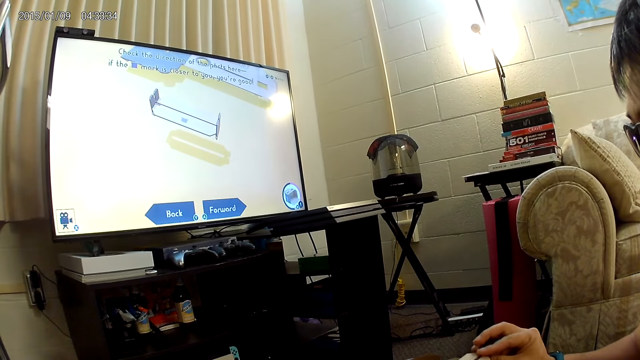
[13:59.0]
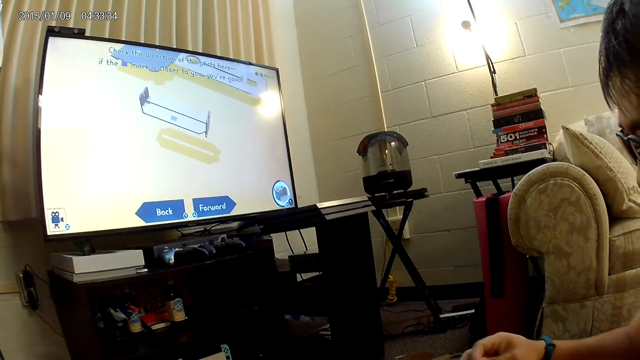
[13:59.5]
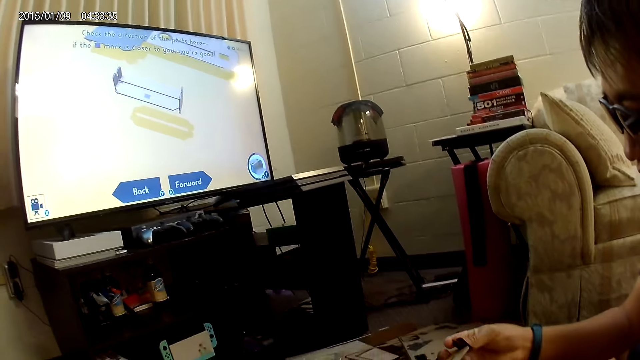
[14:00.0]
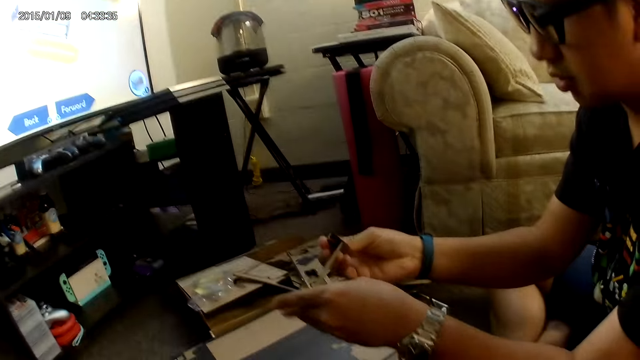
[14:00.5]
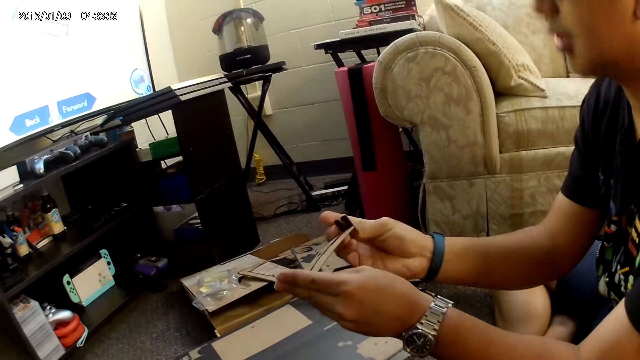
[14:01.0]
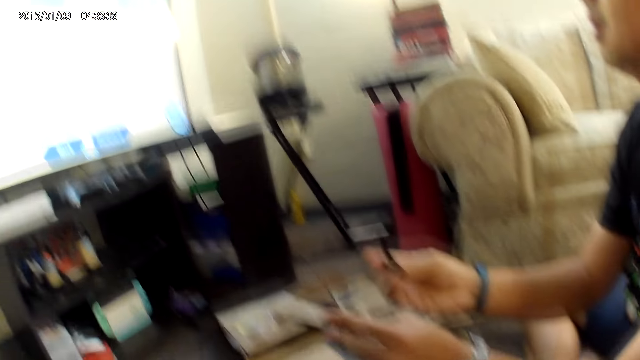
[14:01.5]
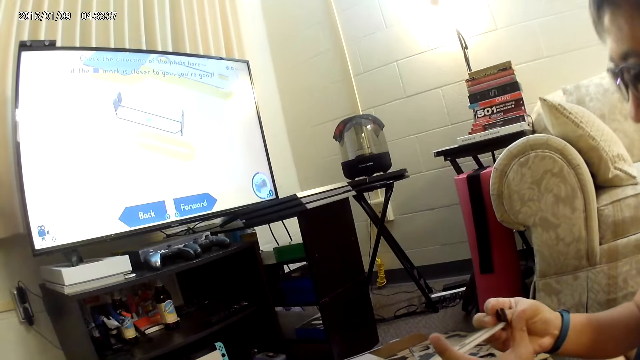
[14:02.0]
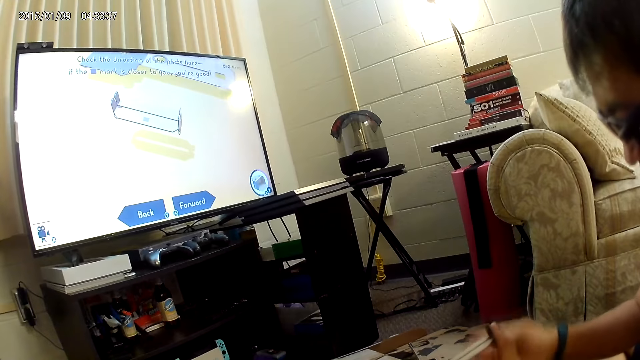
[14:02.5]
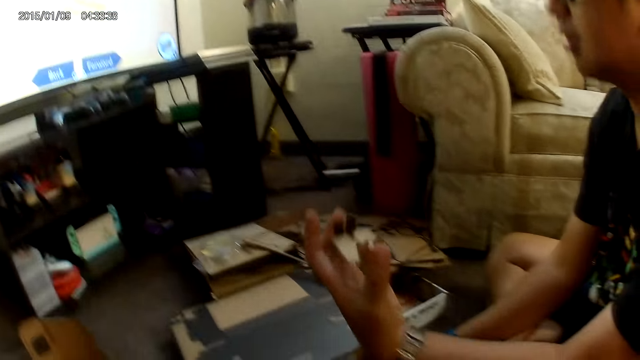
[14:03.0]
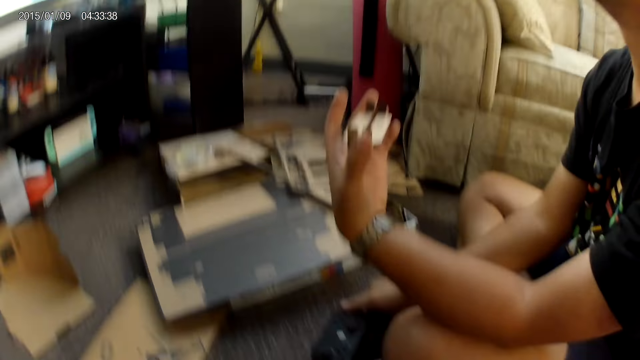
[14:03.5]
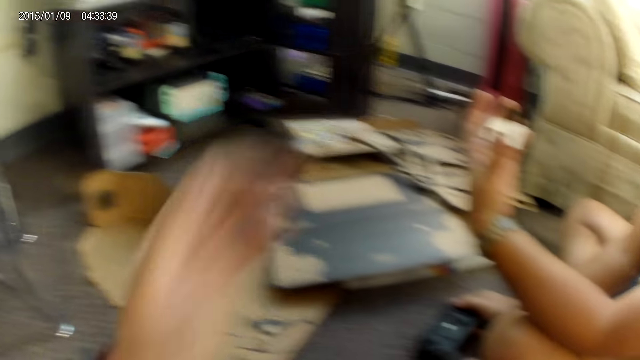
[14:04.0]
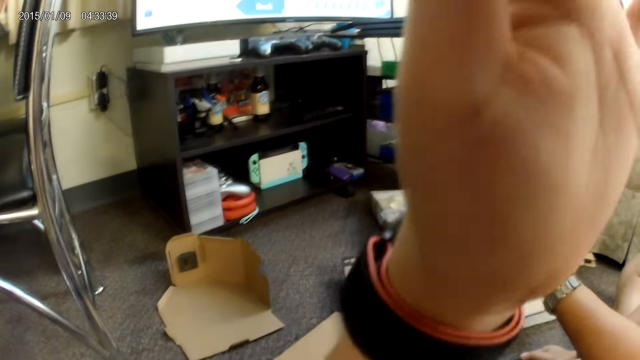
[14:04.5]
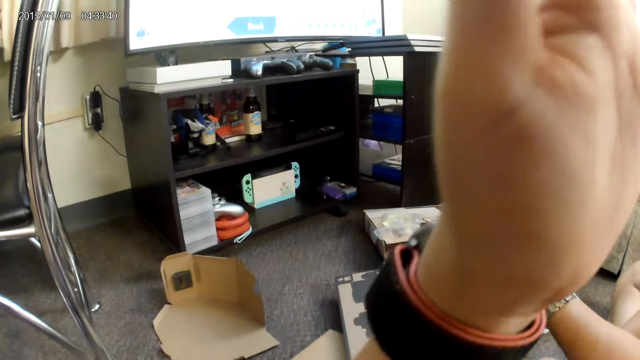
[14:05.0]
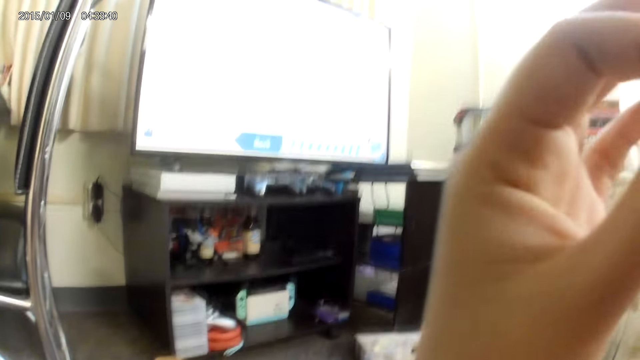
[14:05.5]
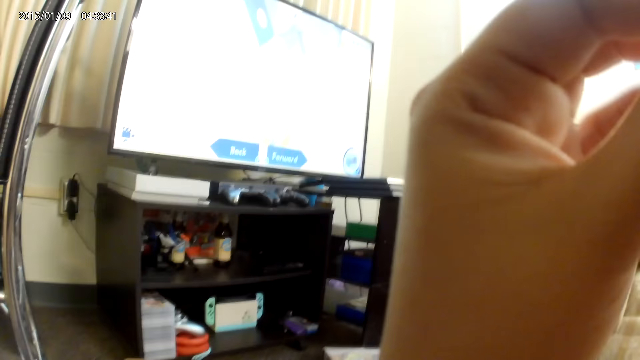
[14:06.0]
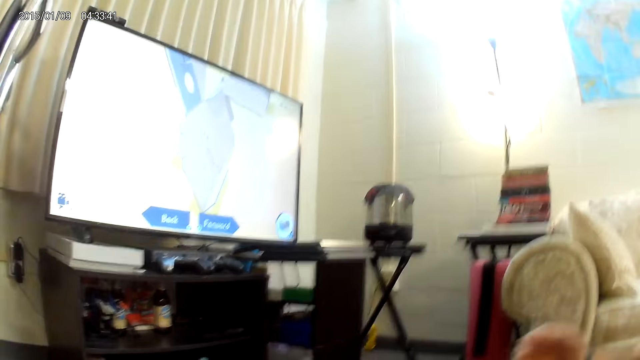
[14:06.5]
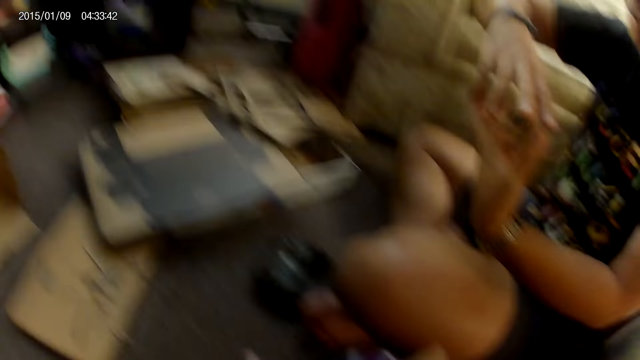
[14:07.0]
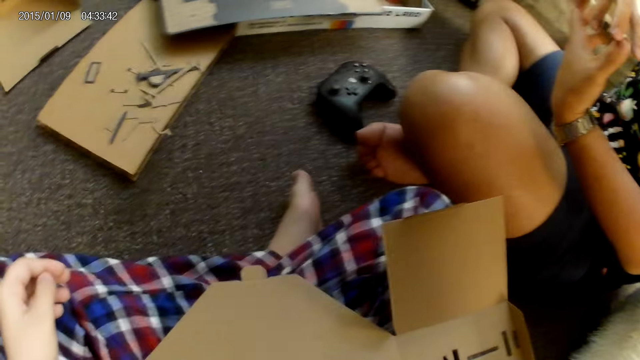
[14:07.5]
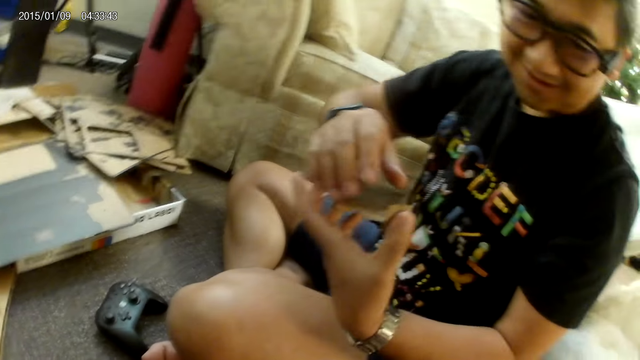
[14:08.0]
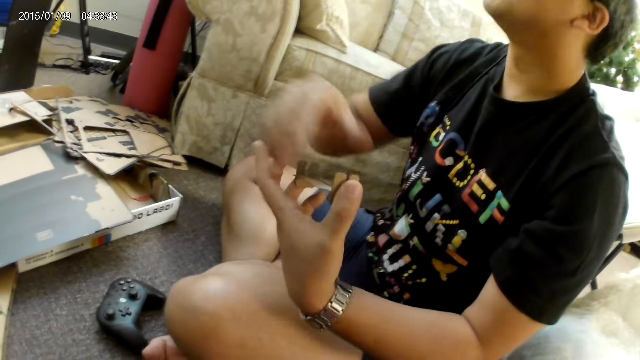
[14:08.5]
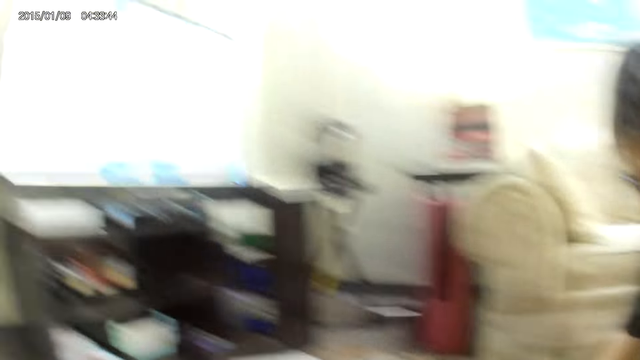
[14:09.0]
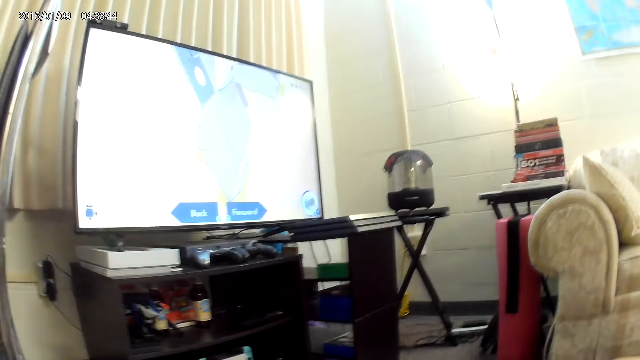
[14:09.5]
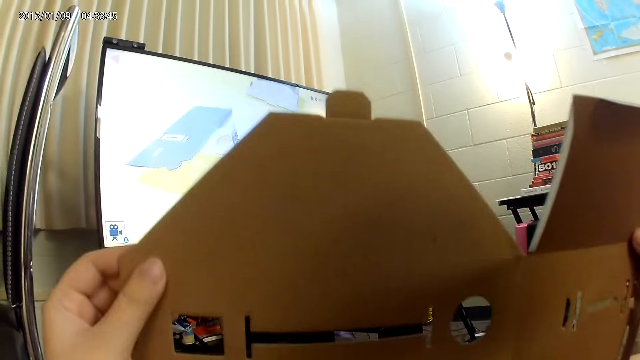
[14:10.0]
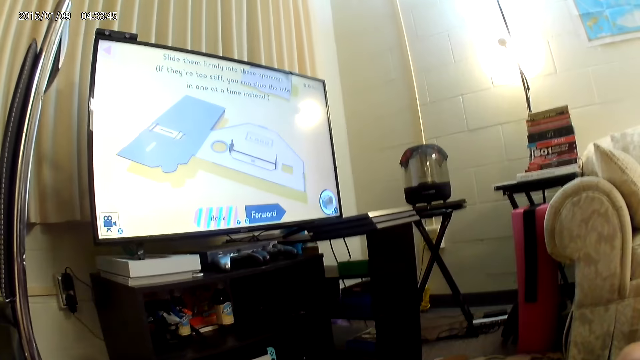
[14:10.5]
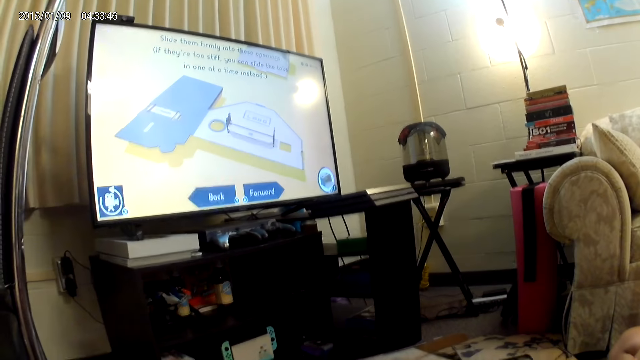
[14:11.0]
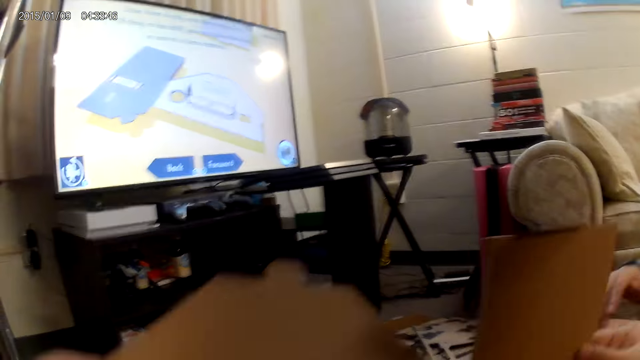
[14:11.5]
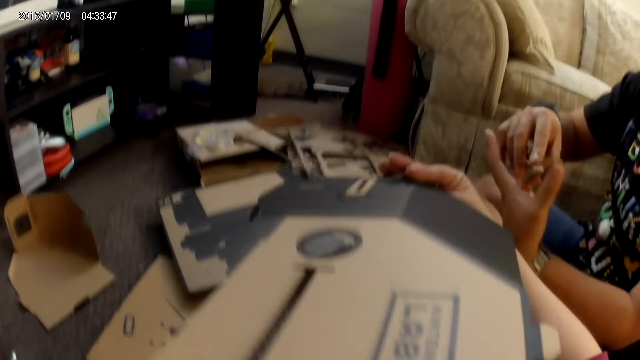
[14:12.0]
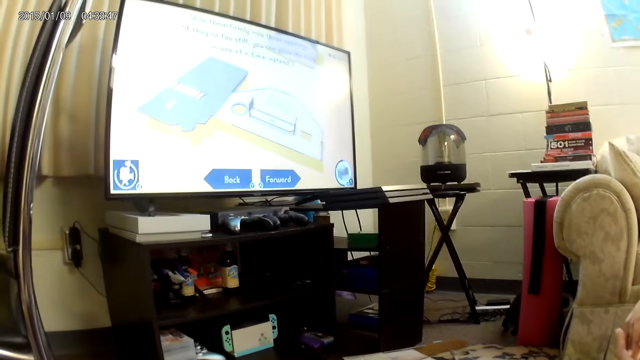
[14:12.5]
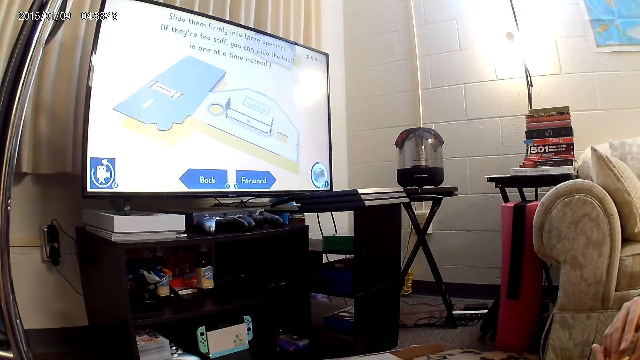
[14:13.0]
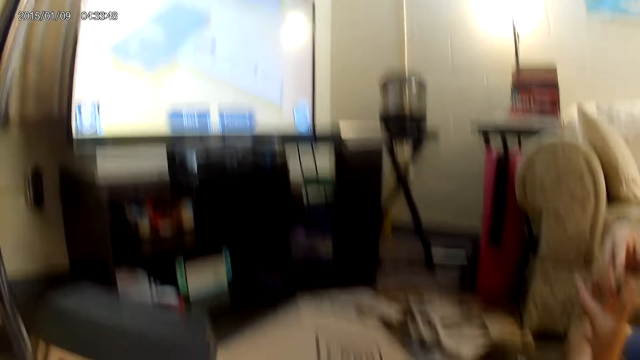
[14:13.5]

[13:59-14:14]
A man fixes the cardboard piece with both hands. The man plays a cardboard box game. The man holds the cardboard piece with his right hand. The camera wearer rubs her face with her left hand. The man turns a cardboard box in his hands. The man holds the game controller with his right hand. The man plays a cardboard box game. The camera wearer raises the cardboard piece with both hands. She lowers the cardboard piece with both hands. She flips the cardboard piece with both hands. The man fixes the cardboard piece with both hands.

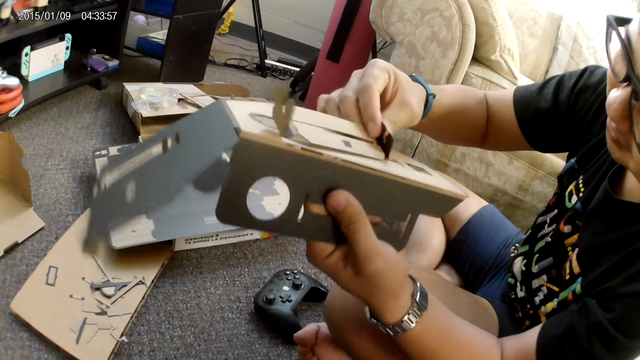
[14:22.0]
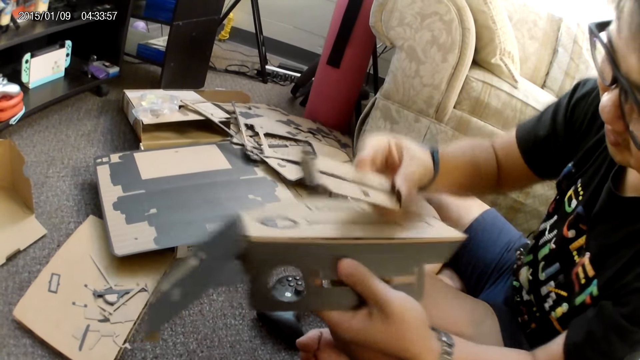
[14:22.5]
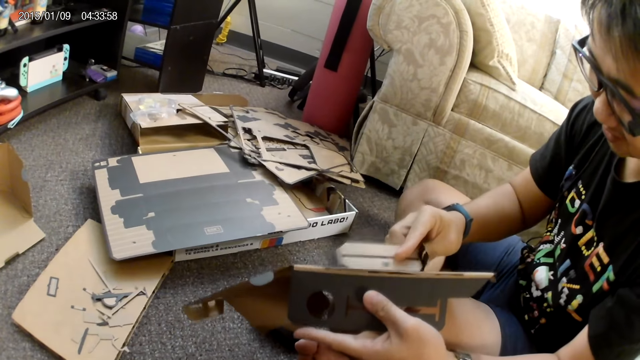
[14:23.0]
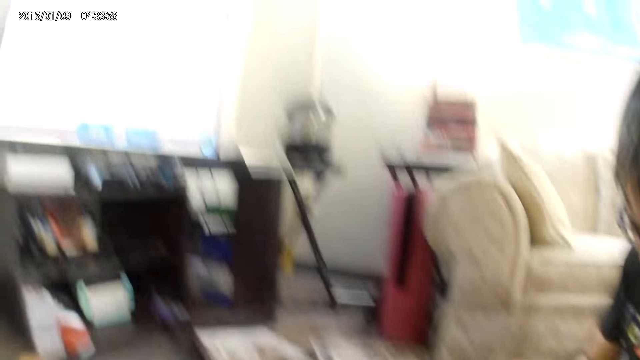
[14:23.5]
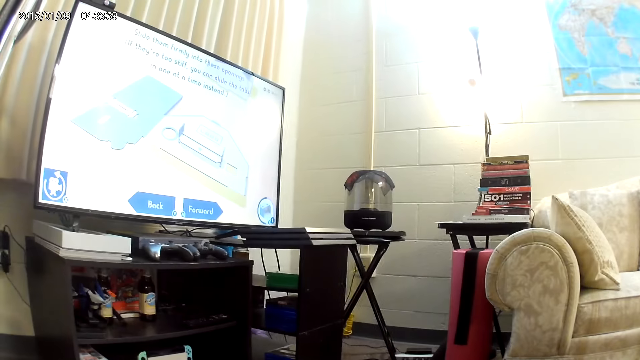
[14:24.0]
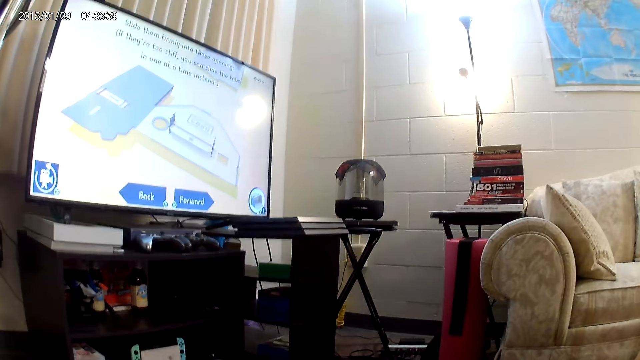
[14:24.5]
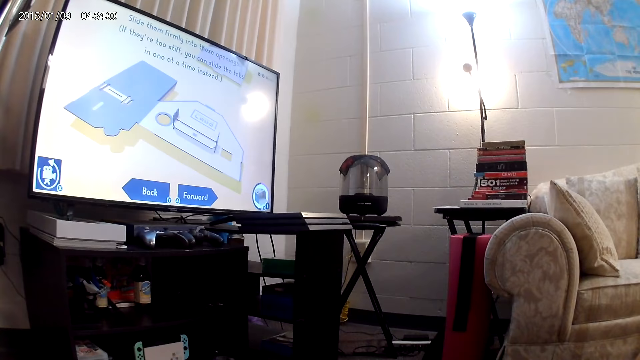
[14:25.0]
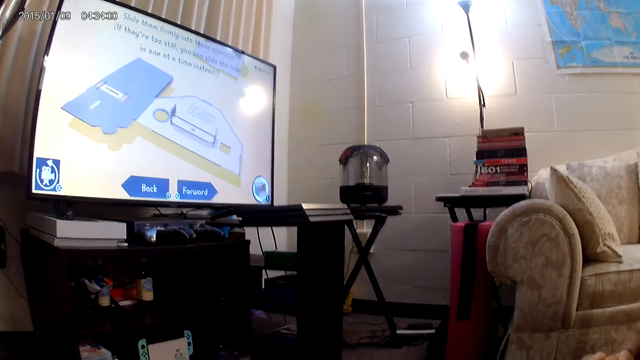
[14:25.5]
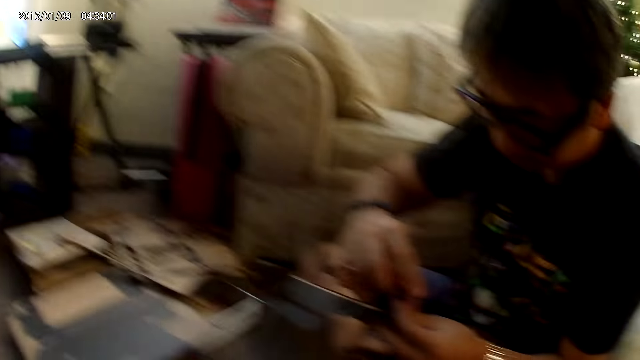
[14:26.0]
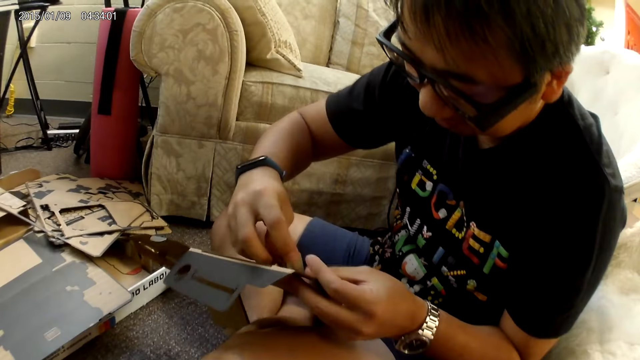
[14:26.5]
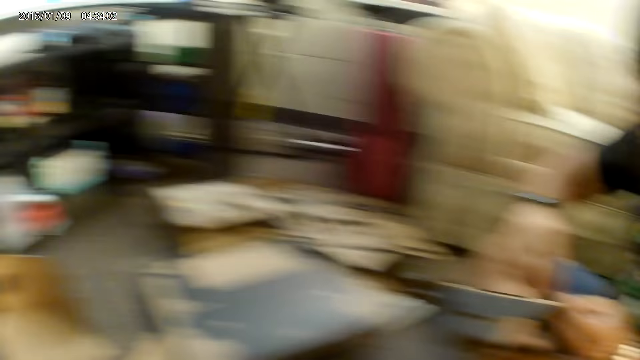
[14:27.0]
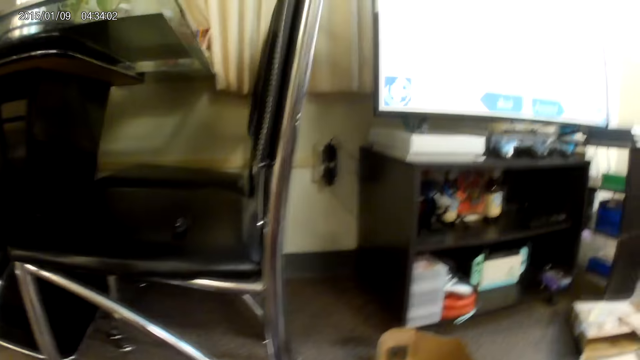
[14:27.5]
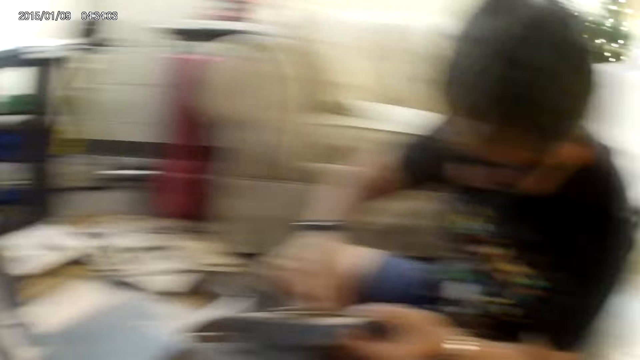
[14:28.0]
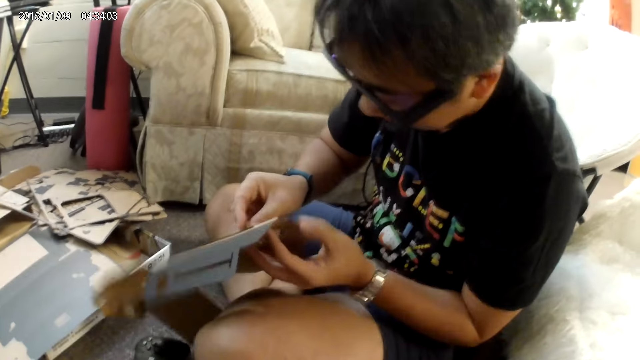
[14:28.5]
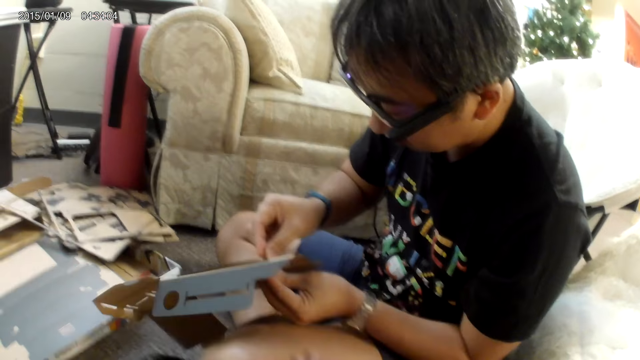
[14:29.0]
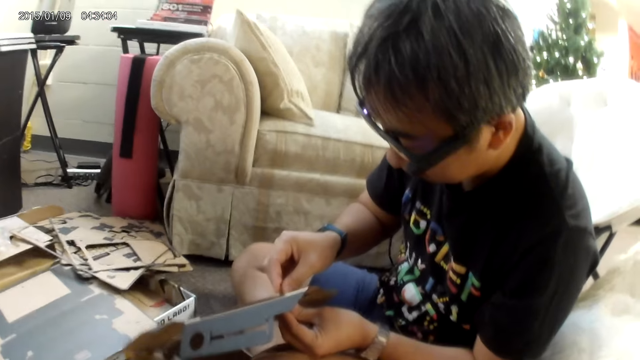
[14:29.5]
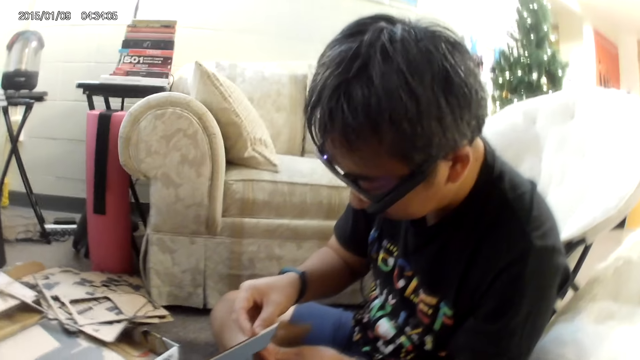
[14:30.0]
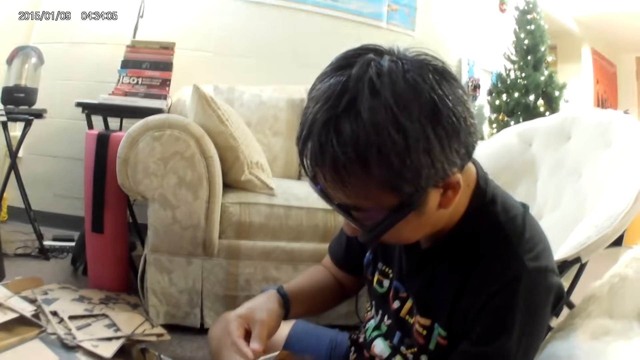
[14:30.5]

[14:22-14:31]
A man assembles the cardboard pieces with both hands. He assembles the cardboard pieces again. The camera wearer sways a hand in the air.
